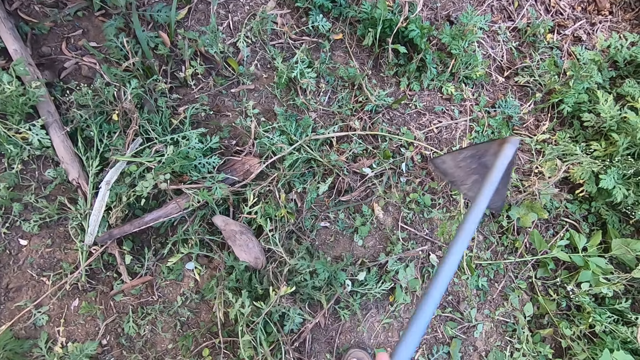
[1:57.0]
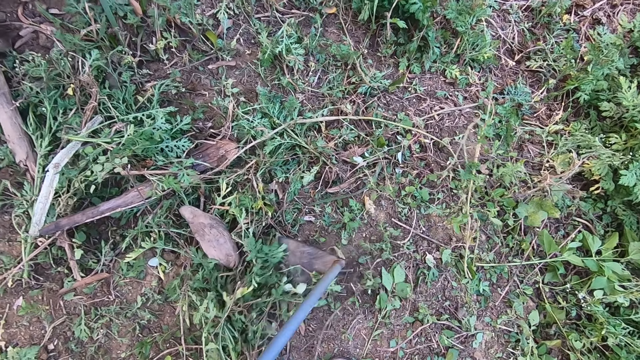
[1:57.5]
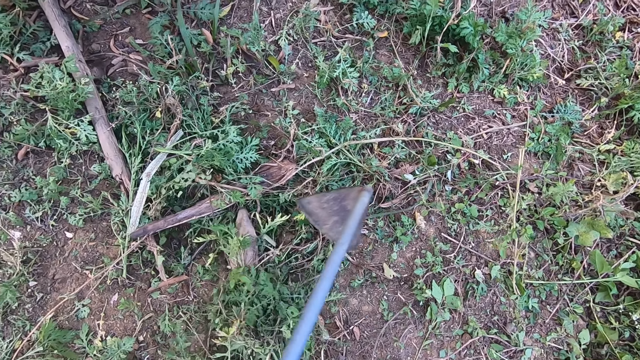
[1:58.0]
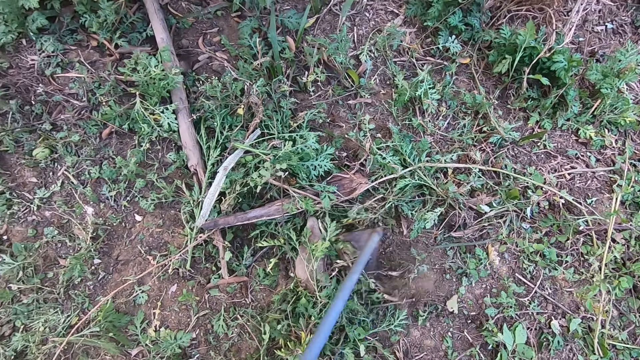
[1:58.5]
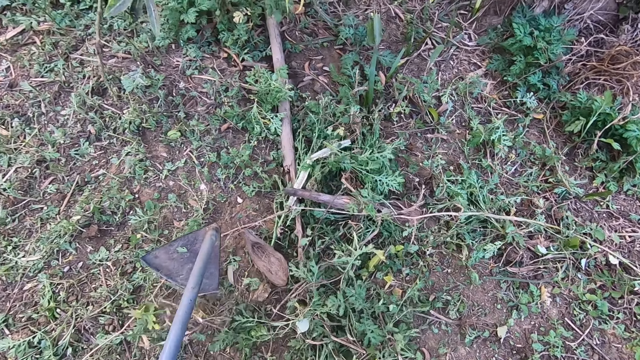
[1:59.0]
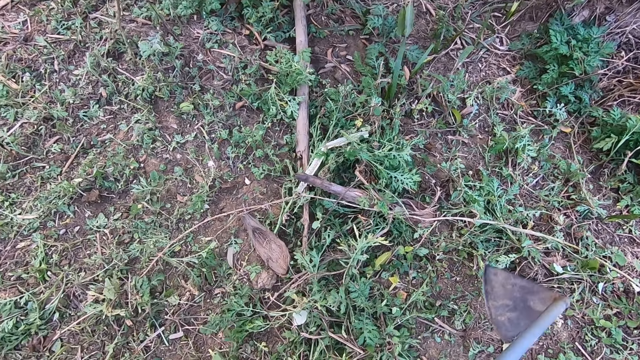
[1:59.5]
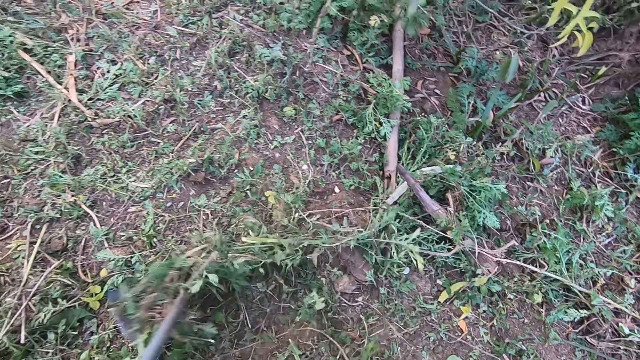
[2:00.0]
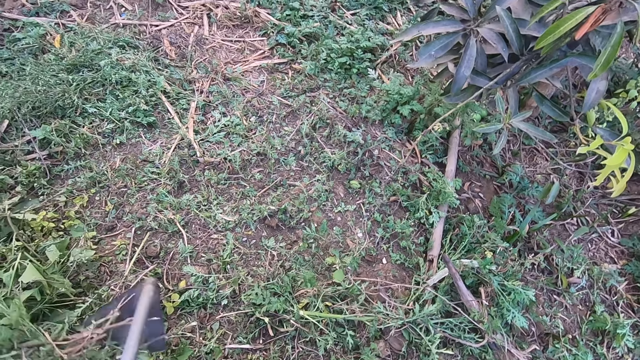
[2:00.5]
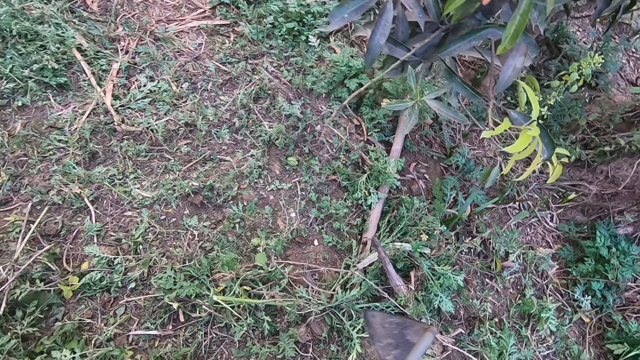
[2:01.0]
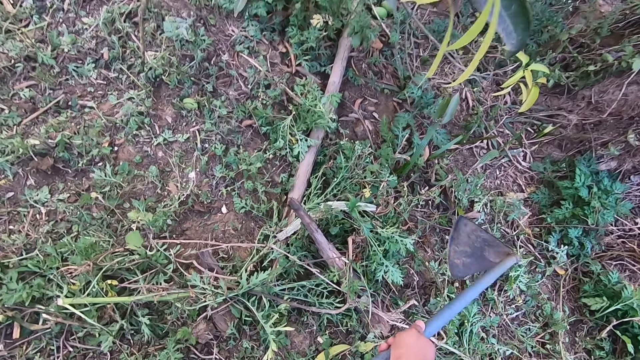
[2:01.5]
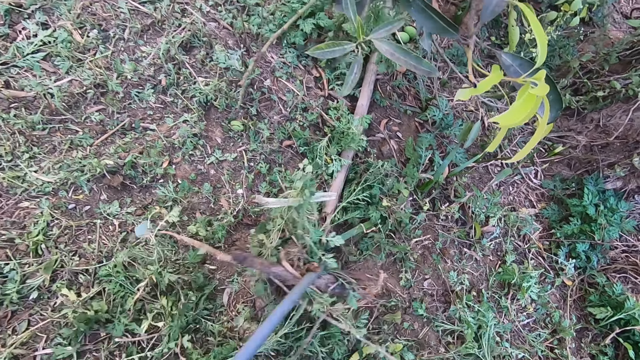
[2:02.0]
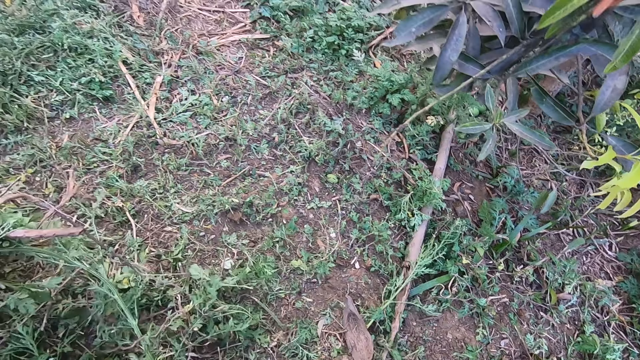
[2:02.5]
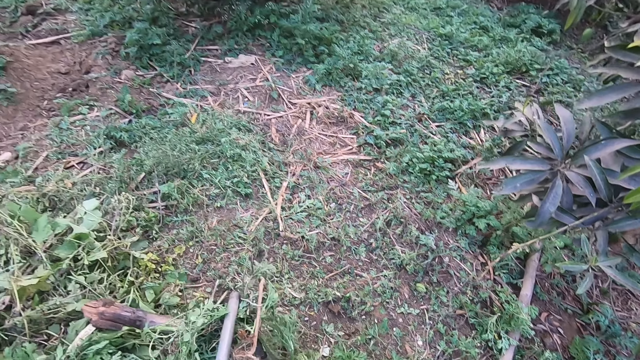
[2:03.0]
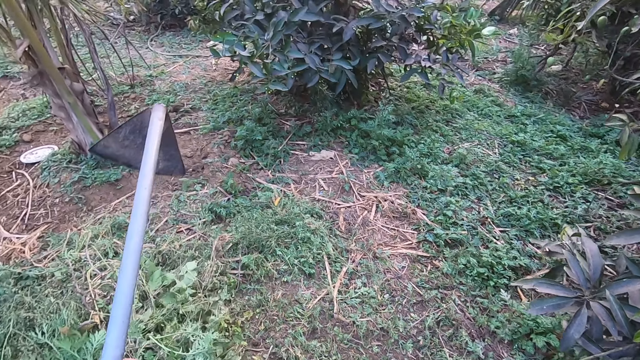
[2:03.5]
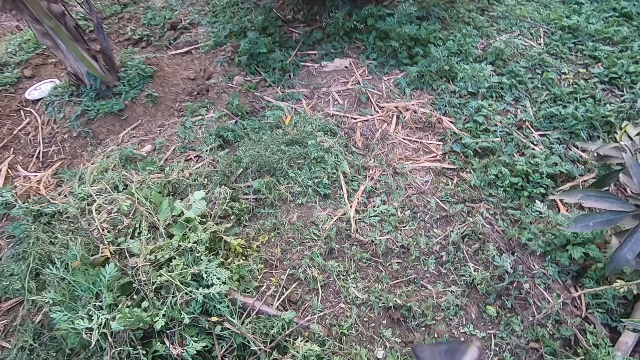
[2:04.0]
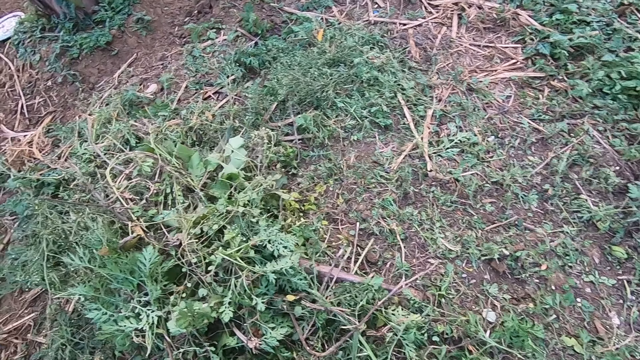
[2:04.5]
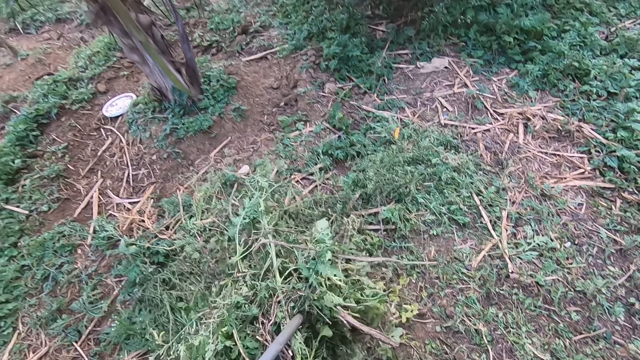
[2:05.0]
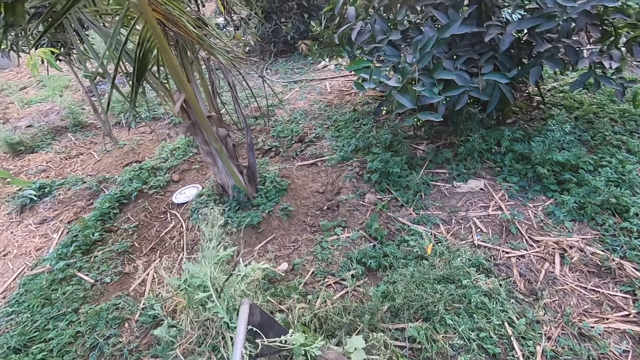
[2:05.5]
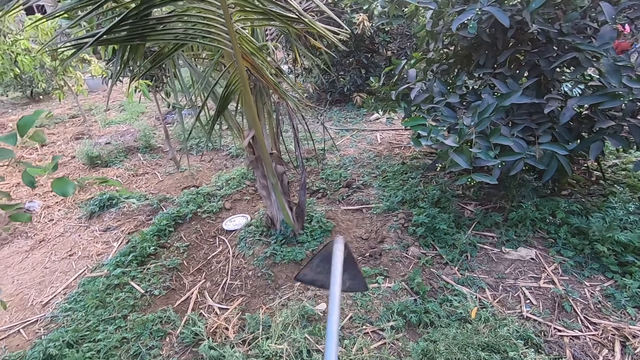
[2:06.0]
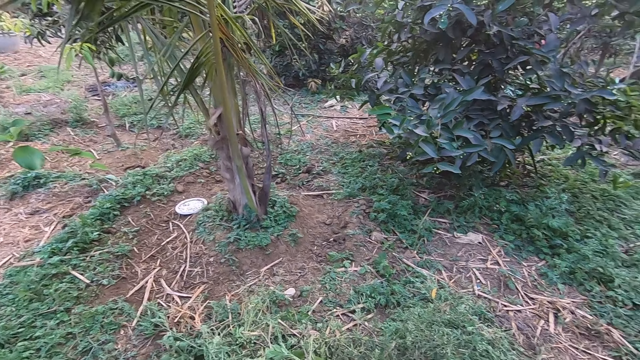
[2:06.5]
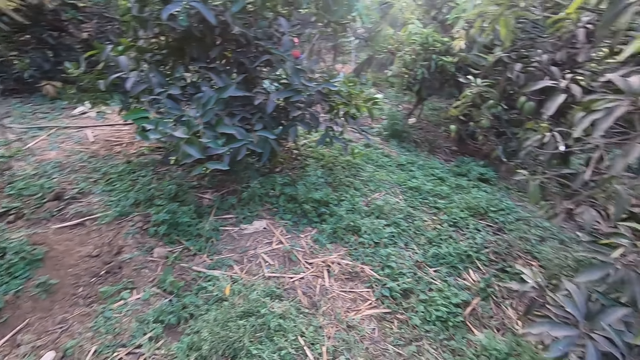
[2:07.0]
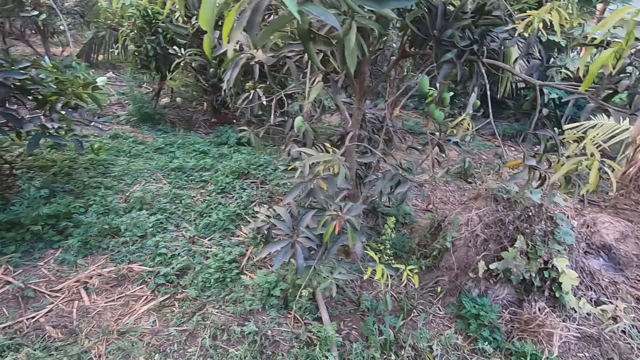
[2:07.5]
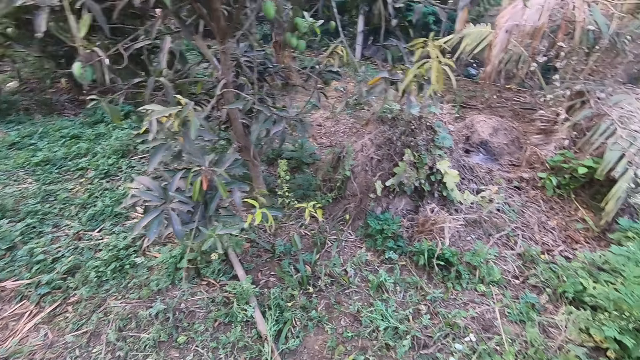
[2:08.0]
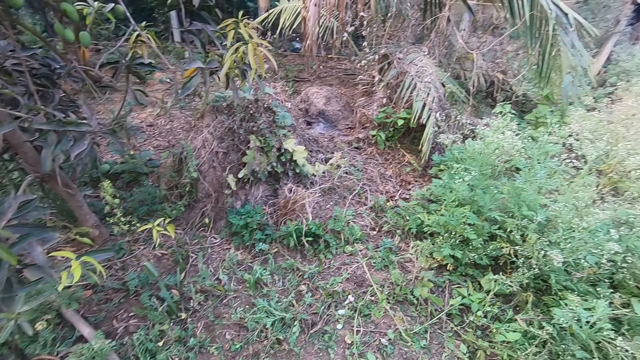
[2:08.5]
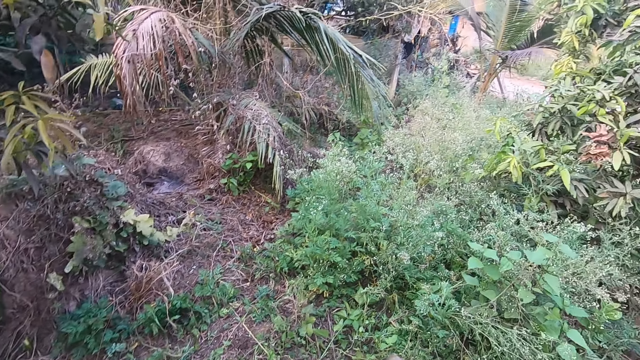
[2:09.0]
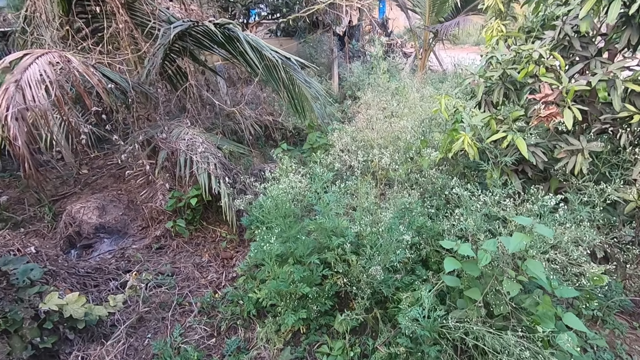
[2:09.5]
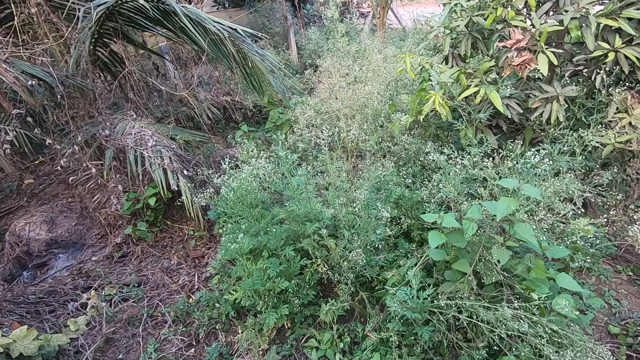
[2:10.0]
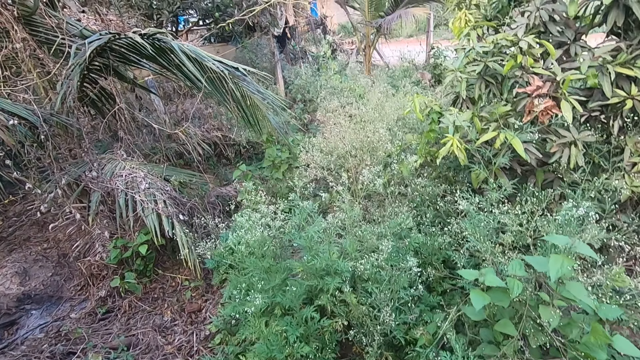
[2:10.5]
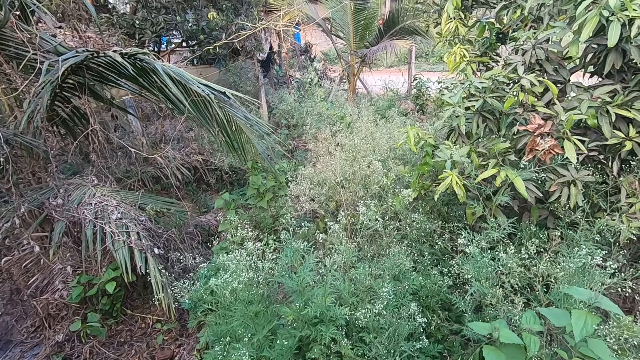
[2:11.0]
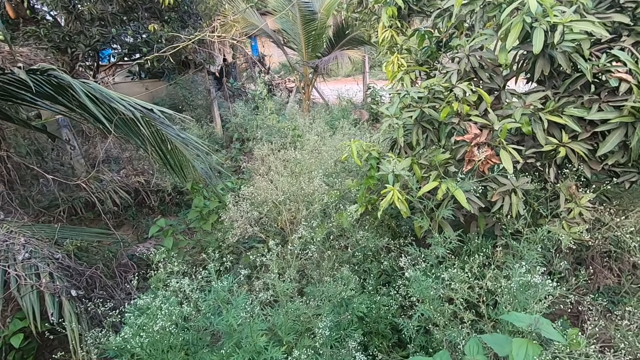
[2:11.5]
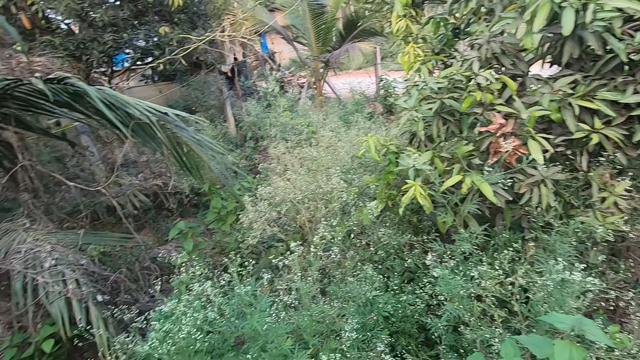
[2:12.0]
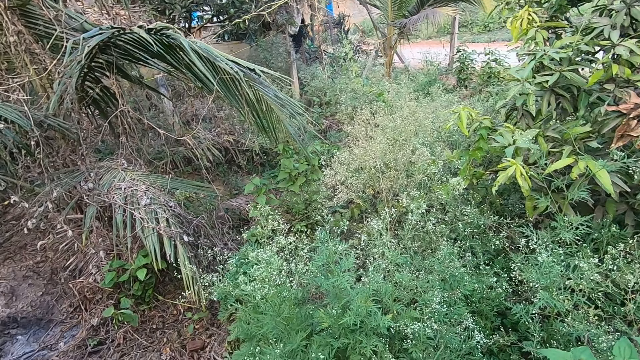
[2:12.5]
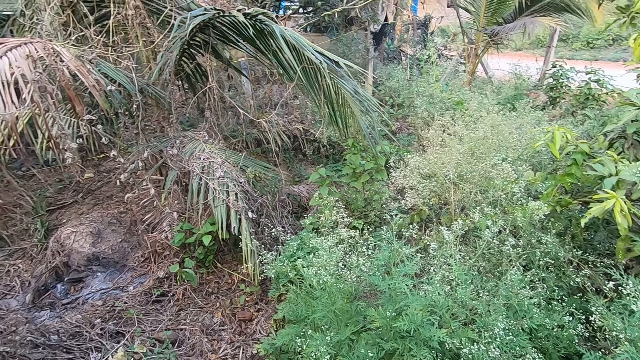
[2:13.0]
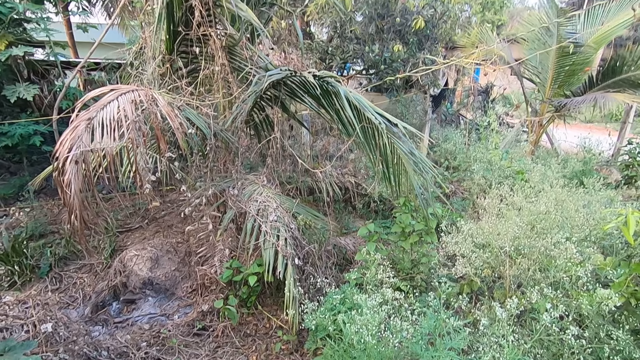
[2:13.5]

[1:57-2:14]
The camera wearer moves weeds aside on the farm. They put weeds together. They move around the farm. They look around the farm.

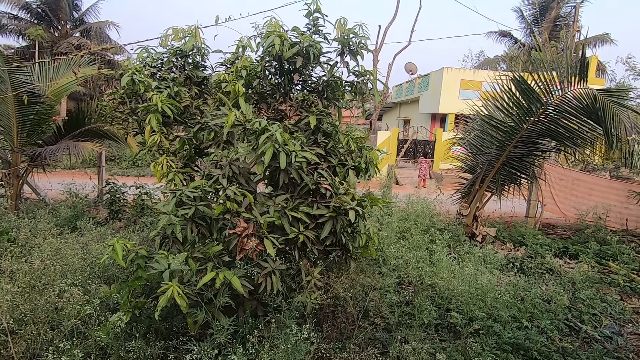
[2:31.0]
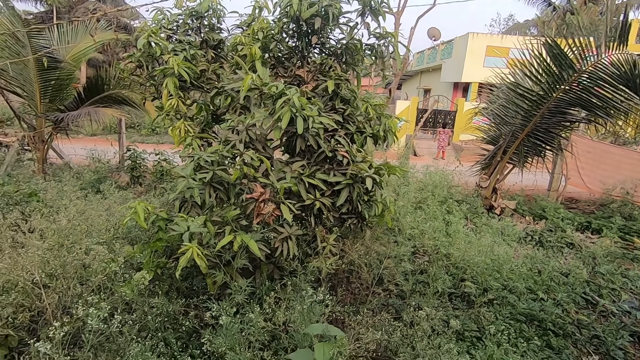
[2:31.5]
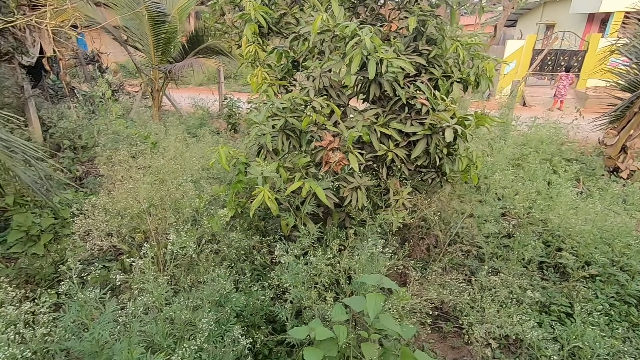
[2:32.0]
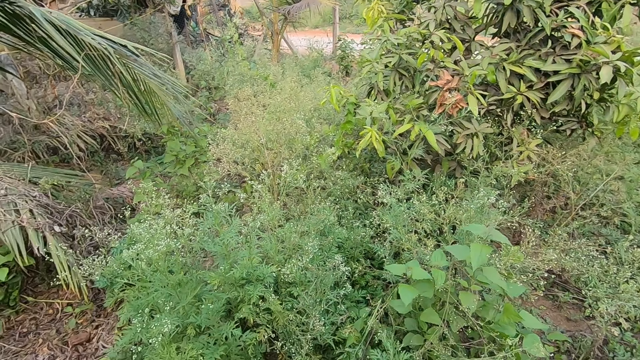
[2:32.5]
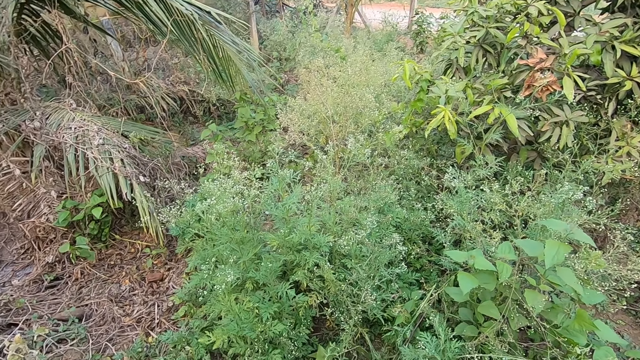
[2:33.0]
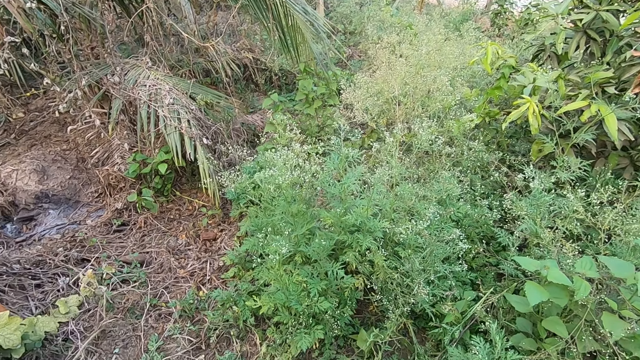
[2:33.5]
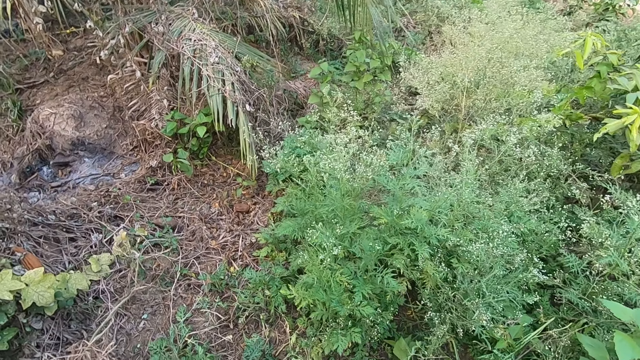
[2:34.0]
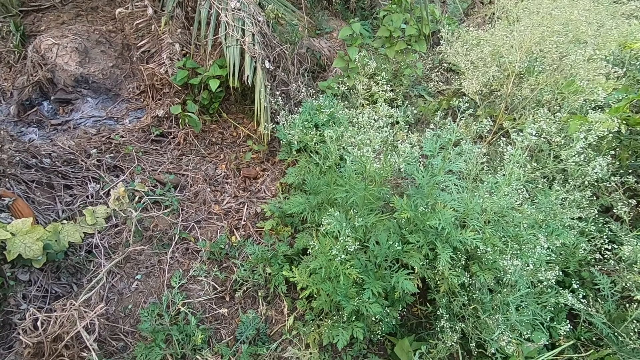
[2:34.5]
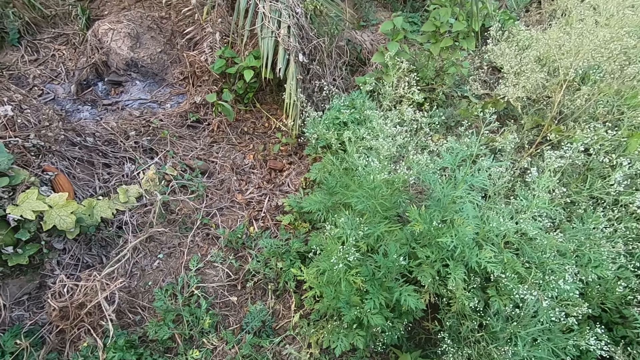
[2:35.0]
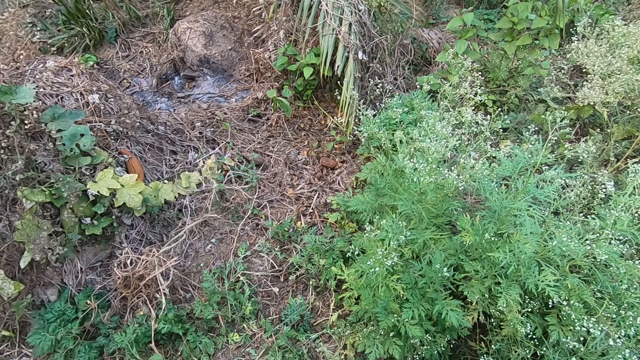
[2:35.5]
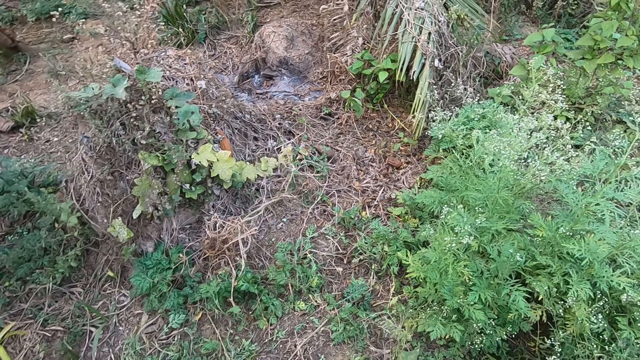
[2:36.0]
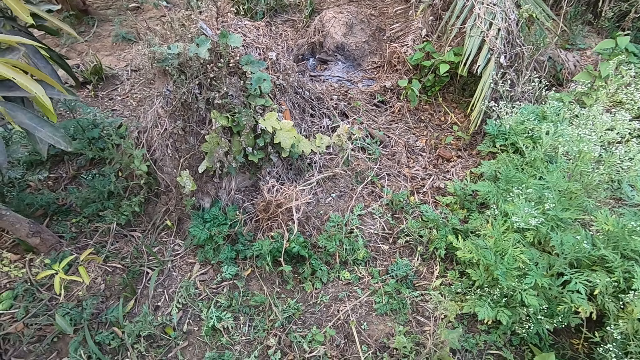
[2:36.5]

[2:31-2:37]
The camera wearer looks around the farm.
